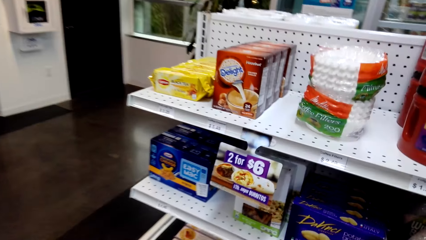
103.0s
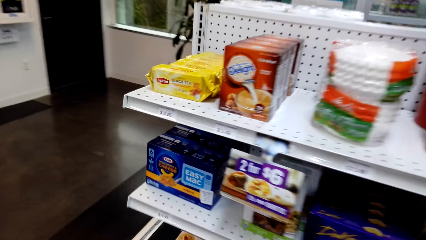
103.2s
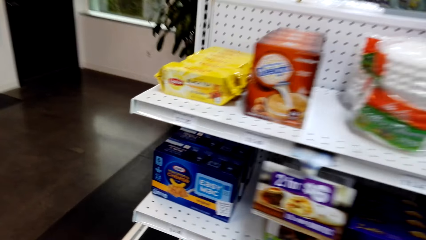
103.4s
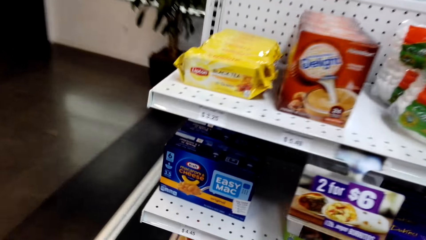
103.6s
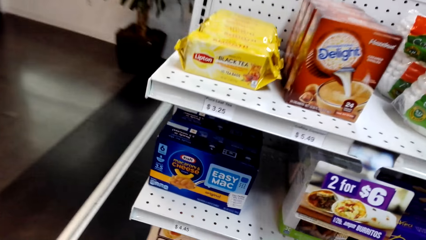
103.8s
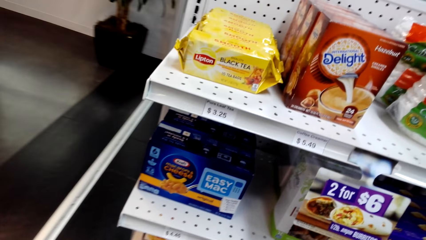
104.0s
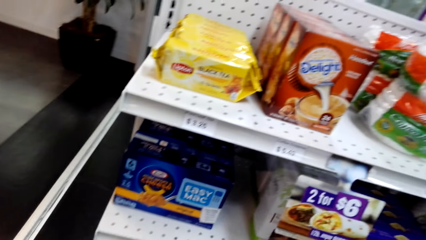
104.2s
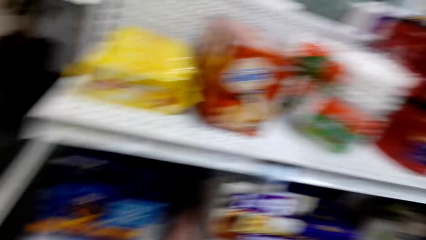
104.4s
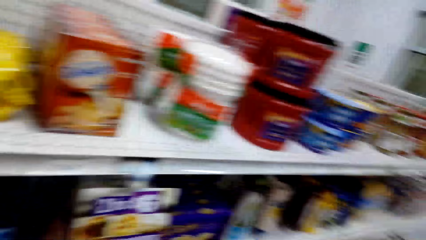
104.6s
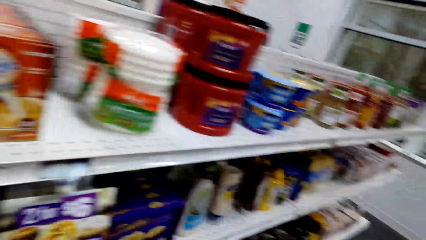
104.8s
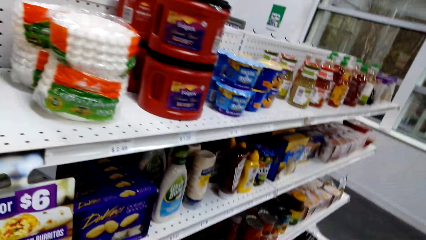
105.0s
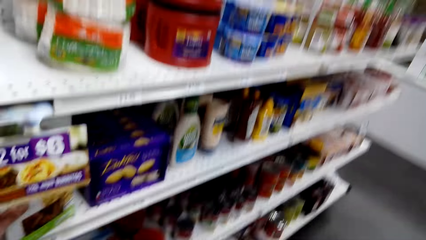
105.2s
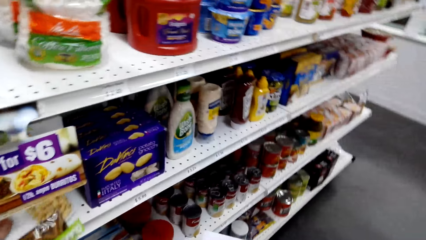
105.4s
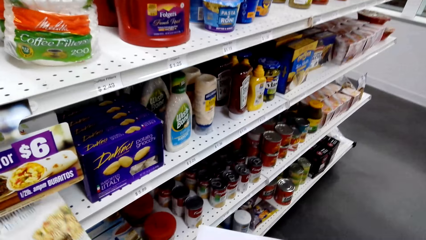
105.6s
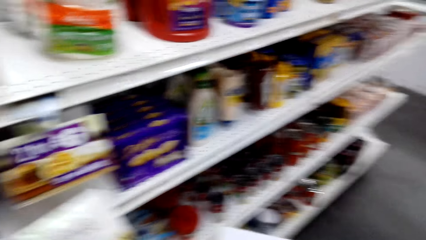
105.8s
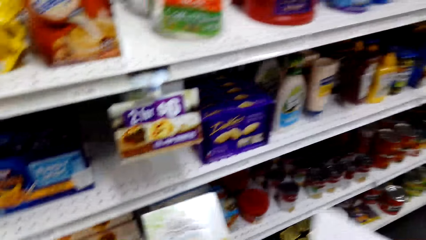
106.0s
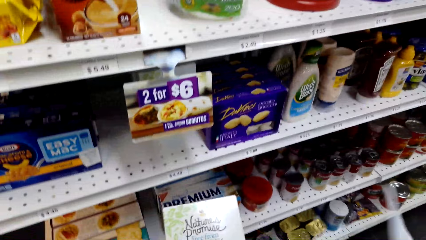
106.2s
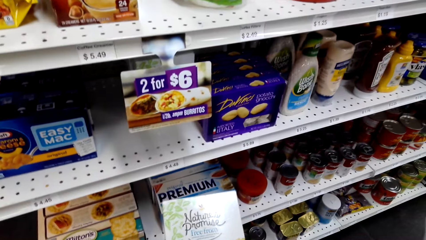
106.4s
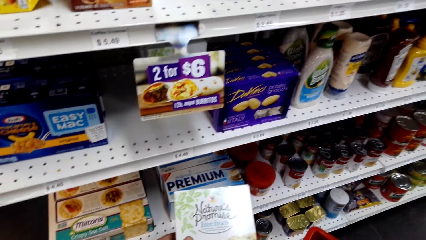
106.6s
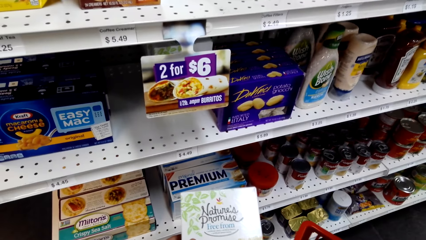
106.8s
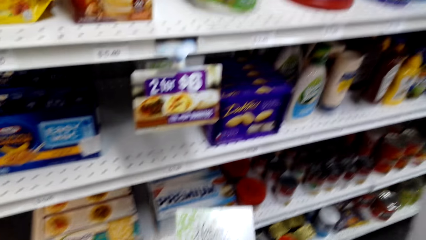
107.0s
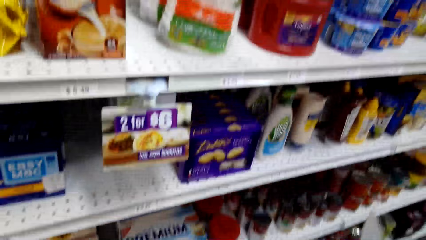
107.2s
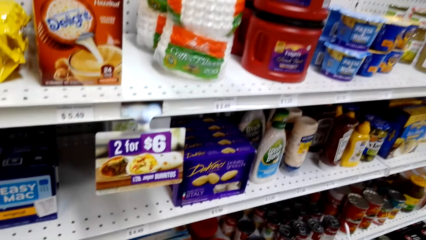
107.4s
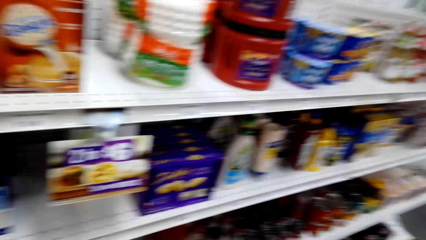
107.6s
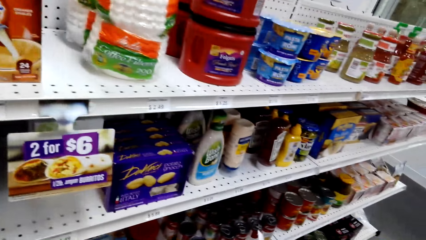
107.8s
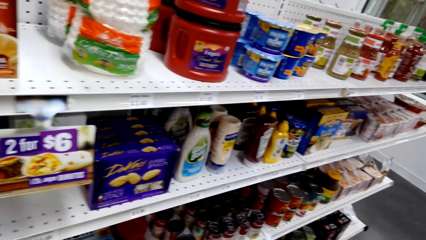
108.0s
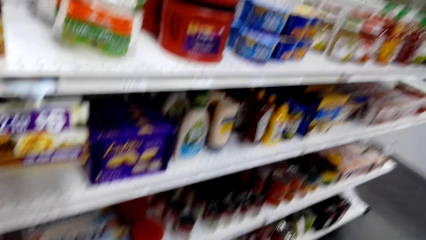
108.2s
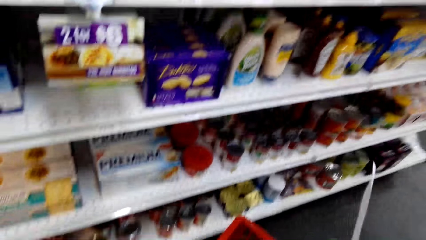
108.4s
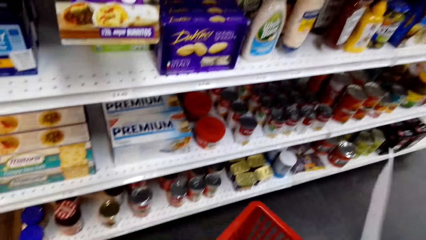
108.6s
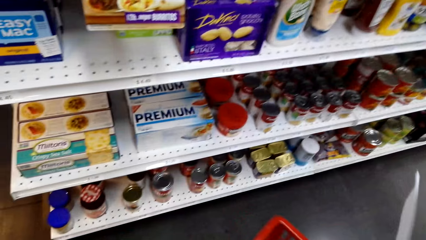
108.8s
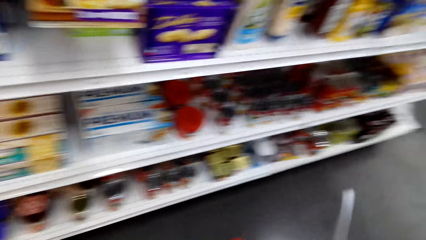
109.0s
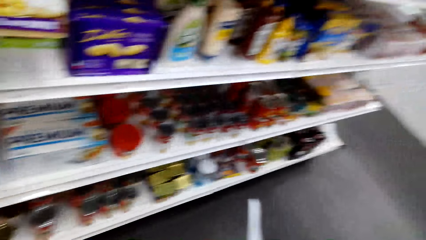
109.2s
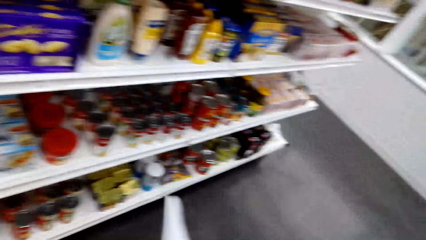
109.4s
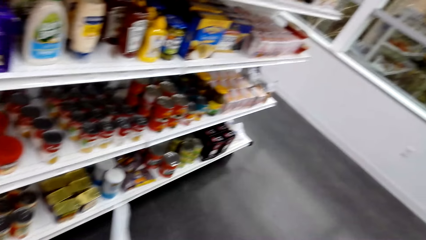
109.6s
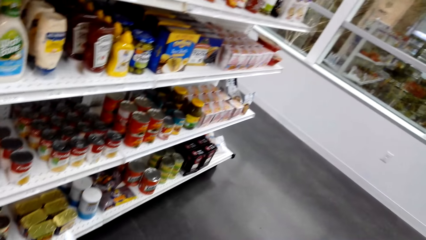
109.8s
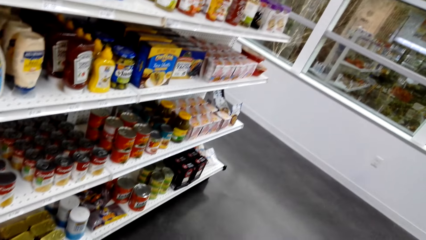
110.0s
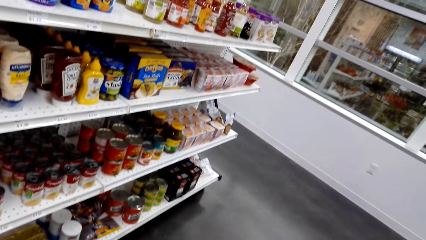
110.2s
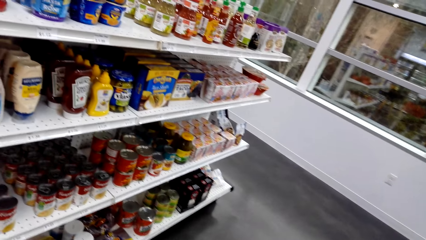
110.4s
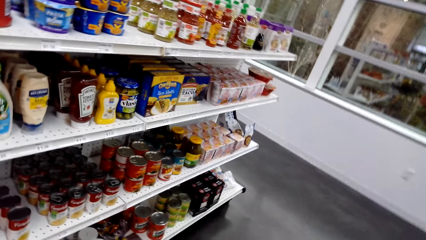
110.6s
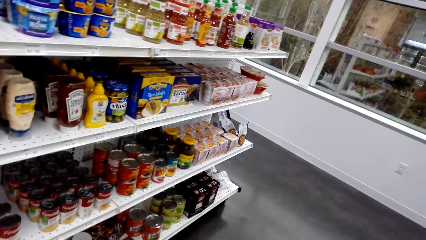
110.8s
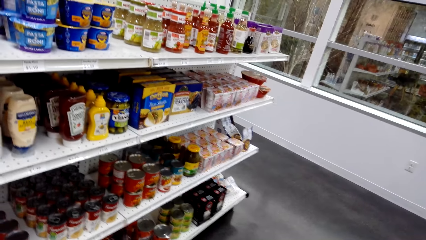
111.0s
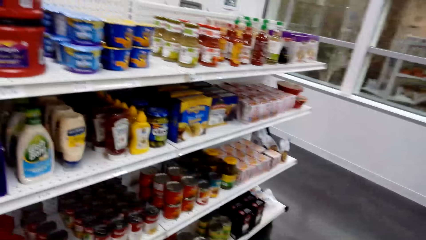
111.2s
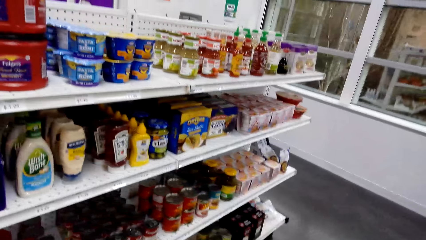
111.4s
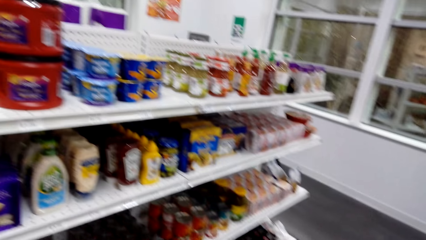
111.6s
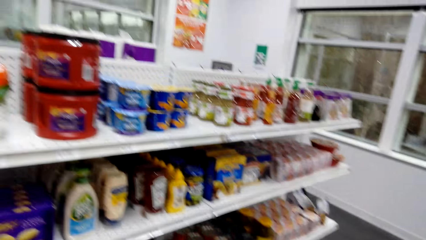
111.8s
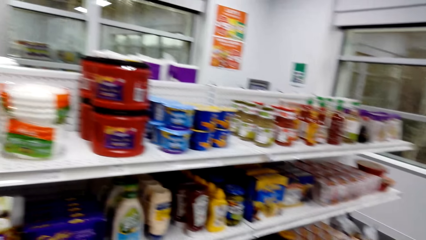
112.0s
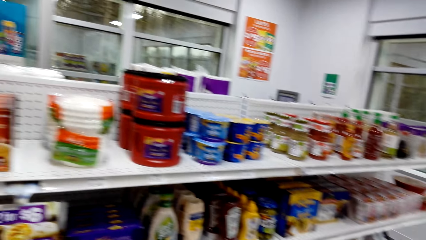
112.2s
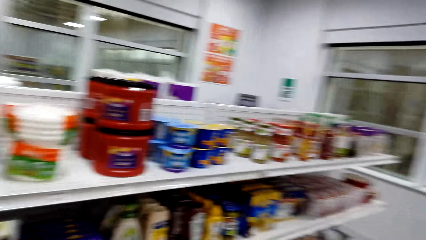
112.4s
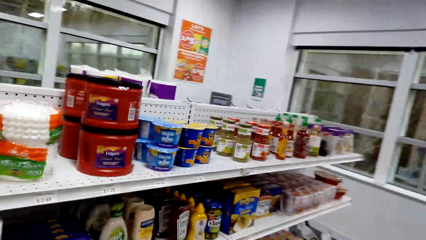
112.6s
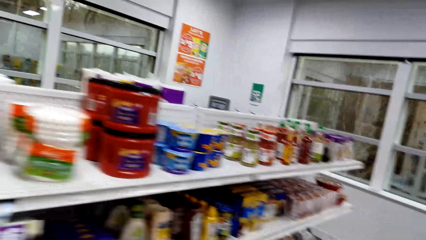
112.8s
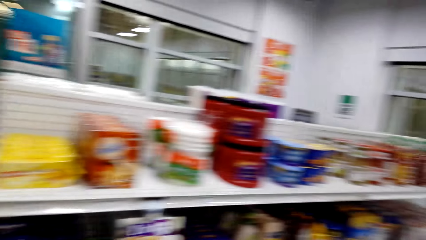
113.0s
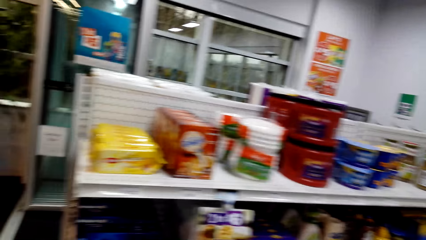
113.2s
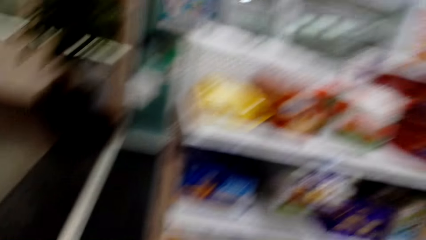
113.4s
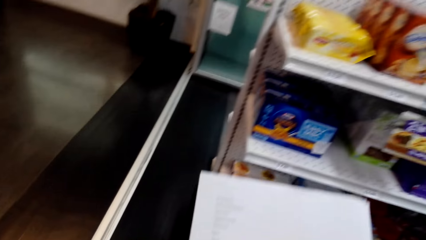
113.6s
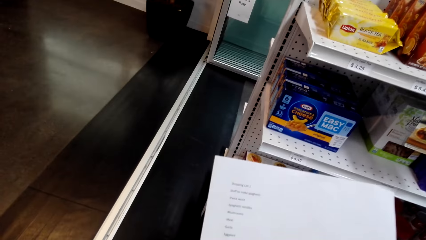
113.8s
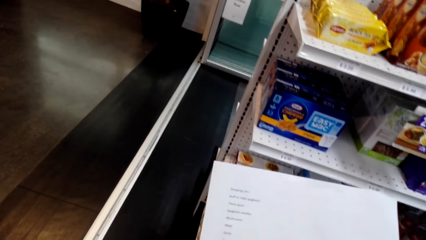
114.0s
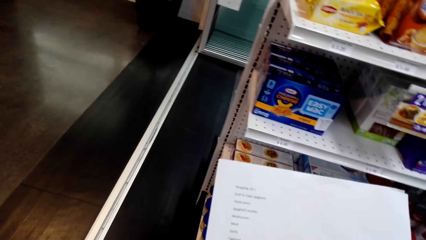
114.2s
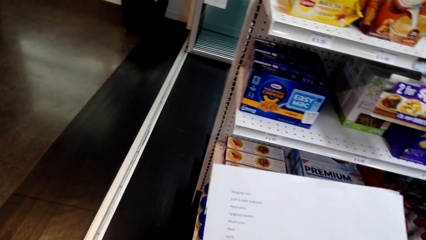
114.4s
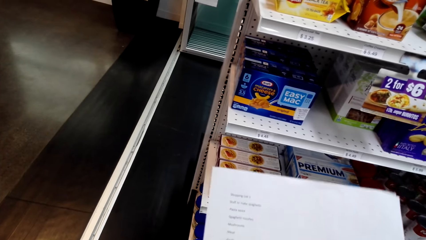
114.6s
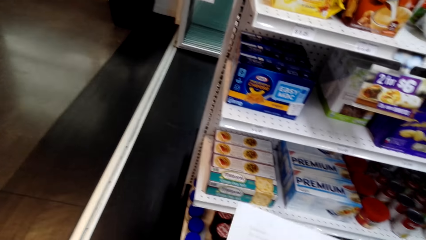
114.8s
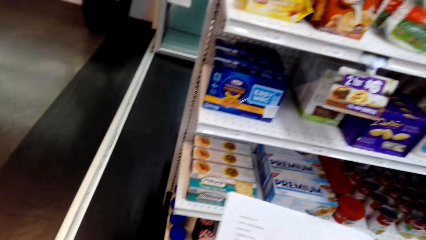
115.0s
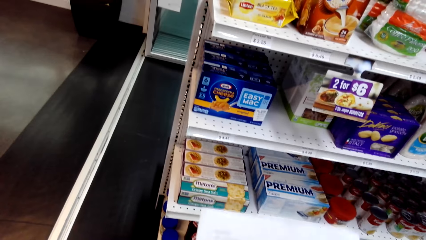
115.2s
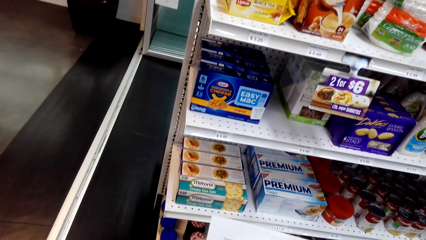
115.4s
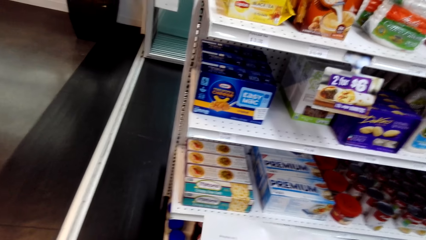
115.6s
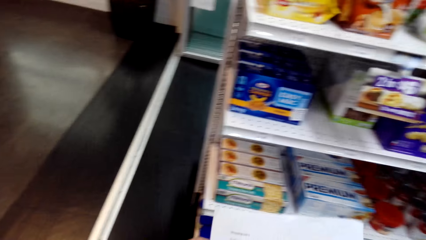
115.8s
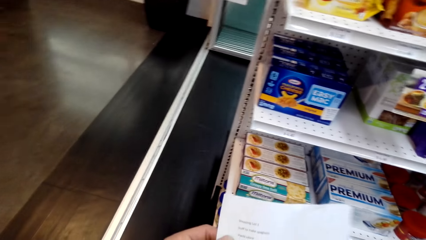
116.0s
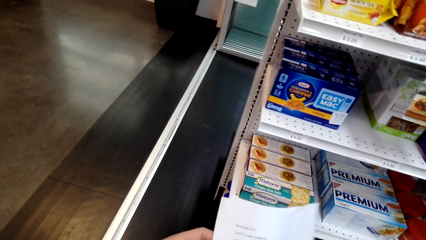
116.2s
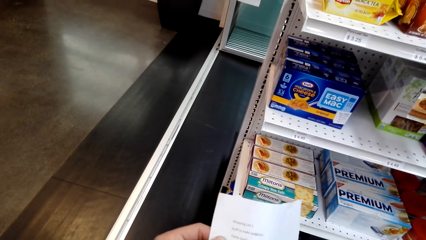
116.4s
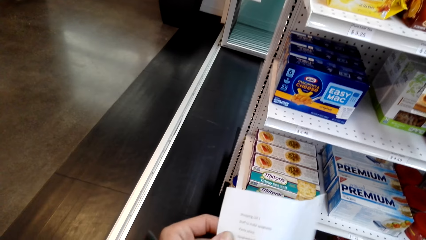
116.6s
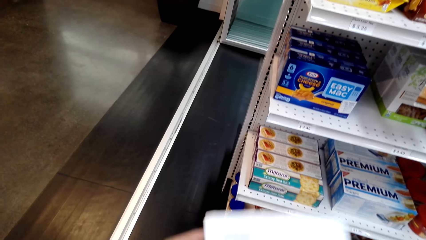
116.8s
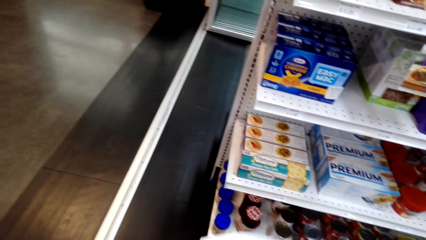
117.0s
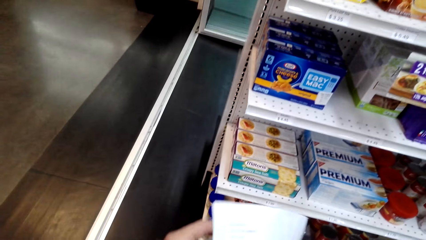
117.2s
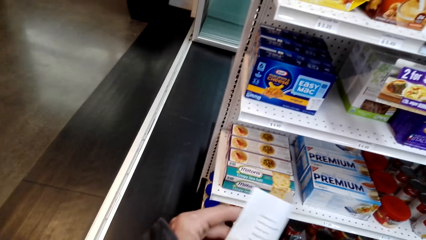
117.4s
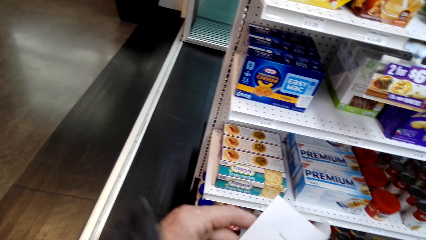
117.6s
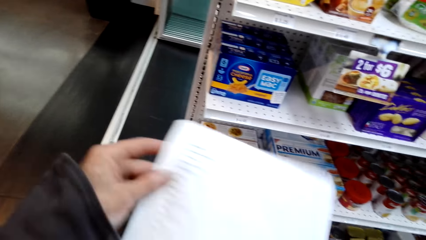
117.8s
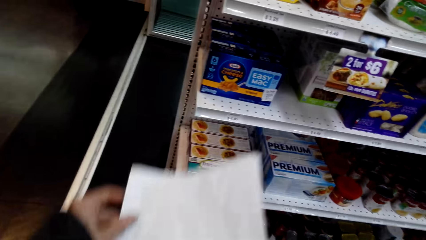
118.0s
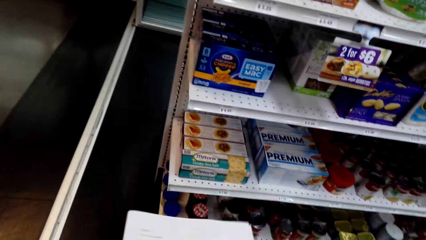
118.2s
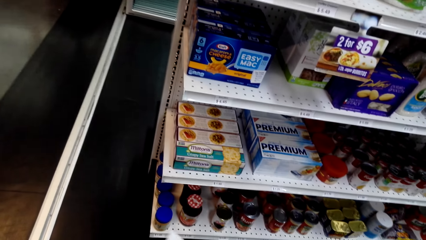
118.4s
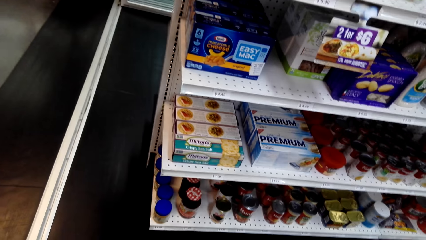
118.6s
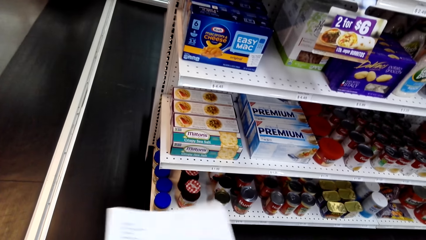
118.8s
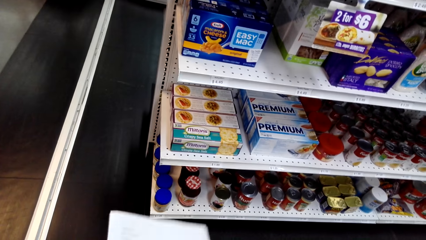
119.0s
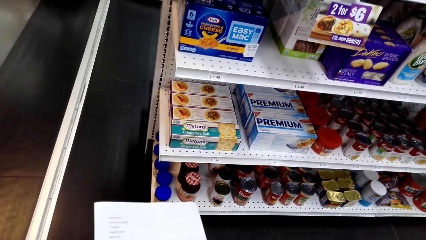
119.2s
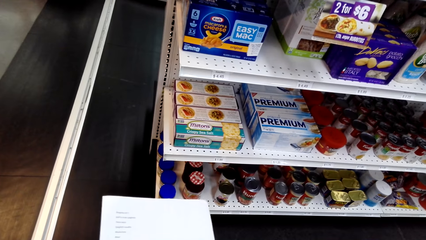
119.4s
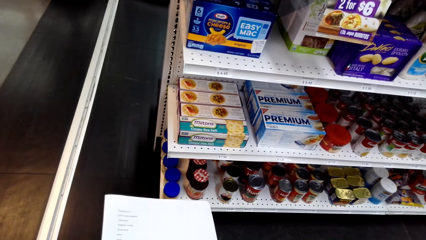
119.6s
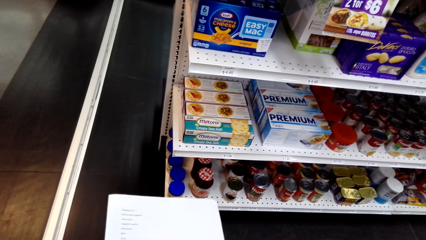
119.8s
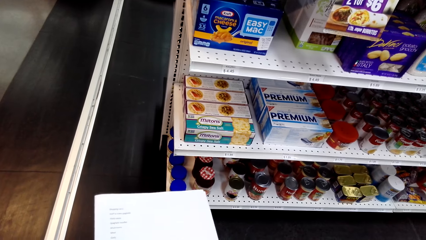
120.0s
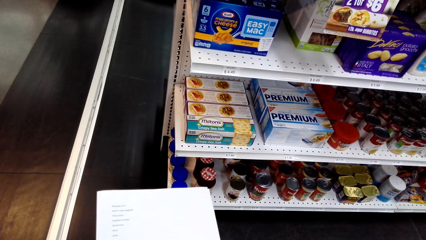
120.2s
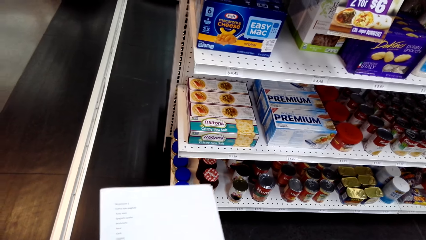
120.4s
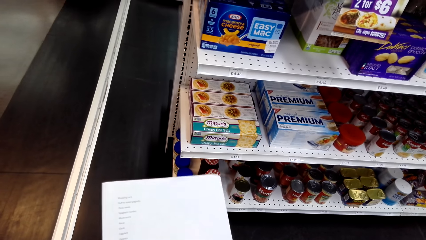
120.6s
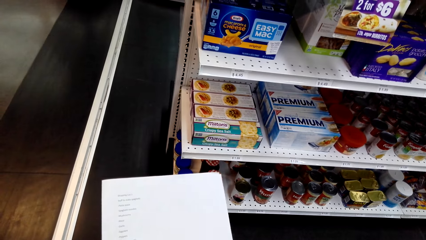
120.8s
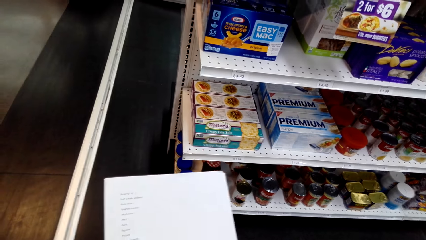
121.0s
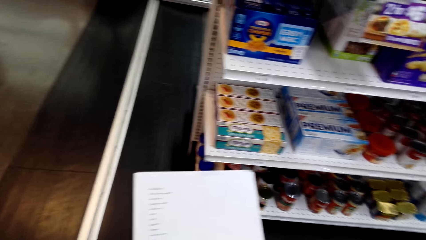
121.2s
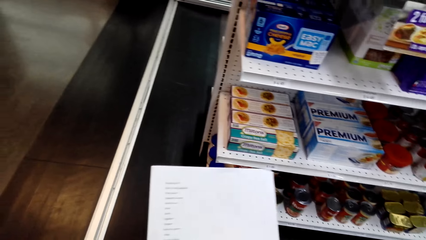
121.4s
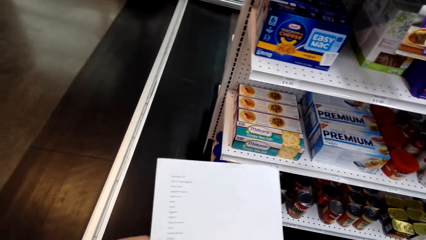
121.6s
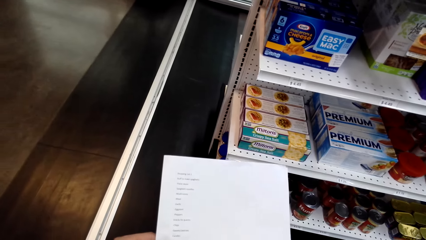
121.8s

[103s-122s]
The camera wearer turns around. They pick up a pack on the shelf. They turn around. They hold a paper. They take the paper.
